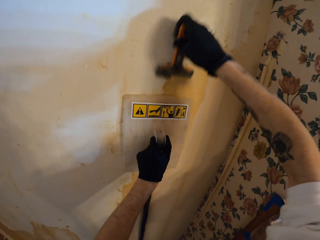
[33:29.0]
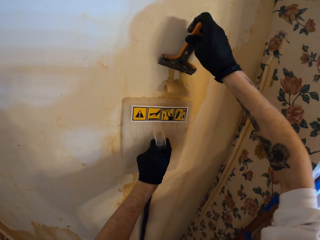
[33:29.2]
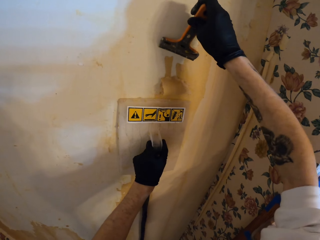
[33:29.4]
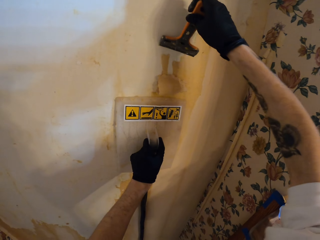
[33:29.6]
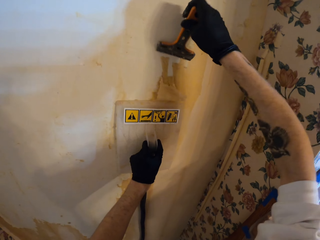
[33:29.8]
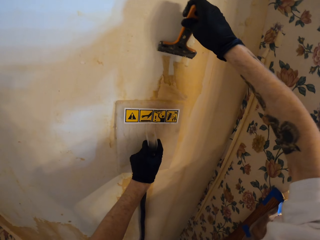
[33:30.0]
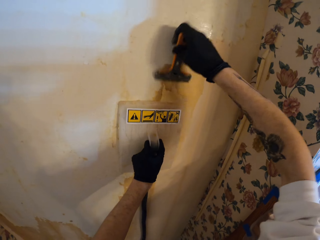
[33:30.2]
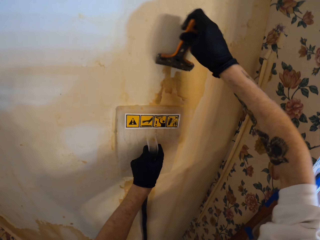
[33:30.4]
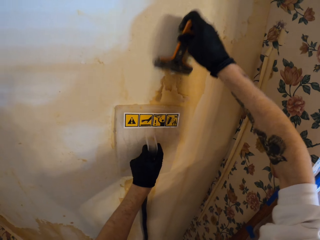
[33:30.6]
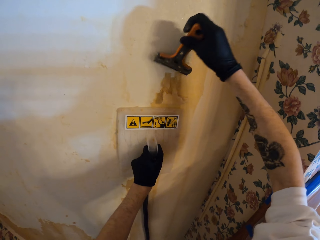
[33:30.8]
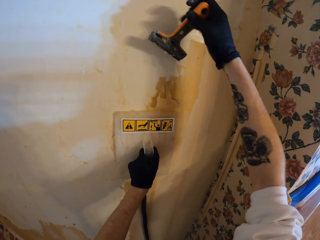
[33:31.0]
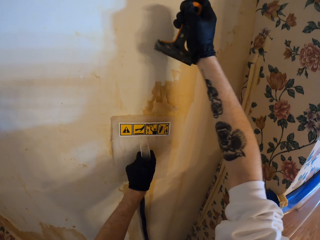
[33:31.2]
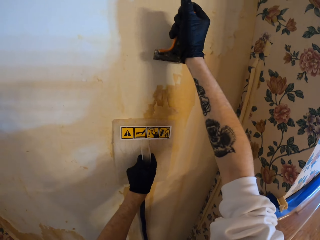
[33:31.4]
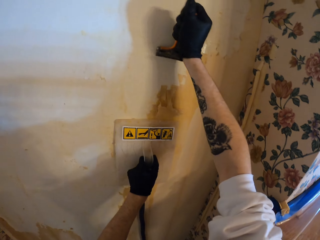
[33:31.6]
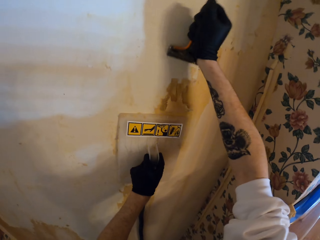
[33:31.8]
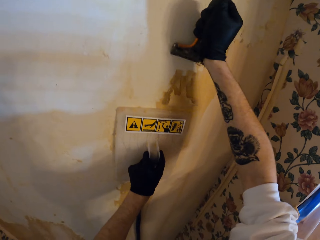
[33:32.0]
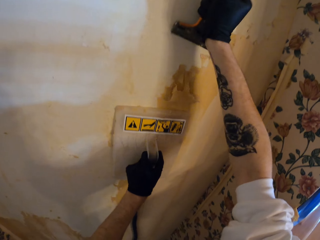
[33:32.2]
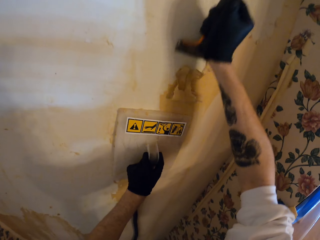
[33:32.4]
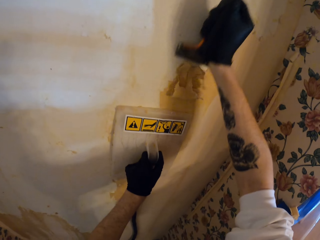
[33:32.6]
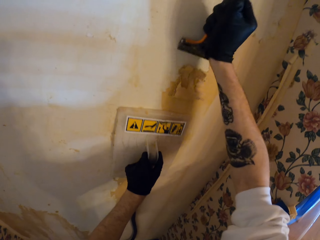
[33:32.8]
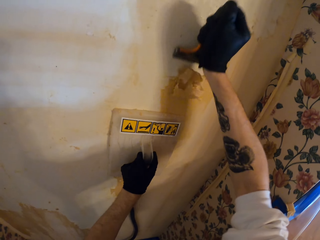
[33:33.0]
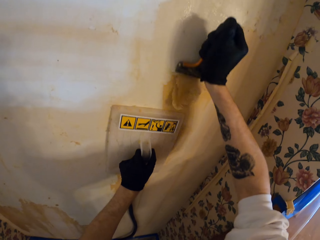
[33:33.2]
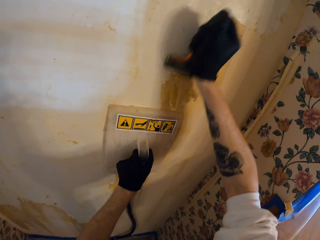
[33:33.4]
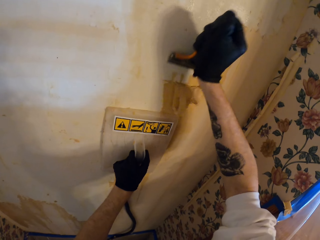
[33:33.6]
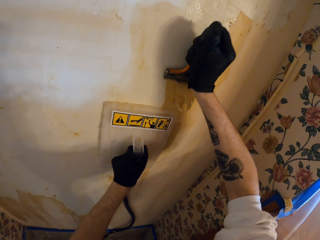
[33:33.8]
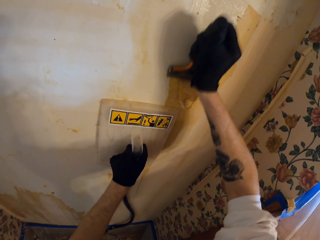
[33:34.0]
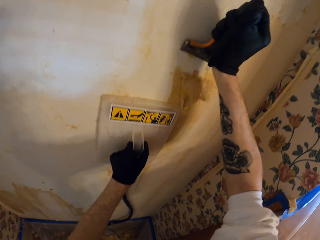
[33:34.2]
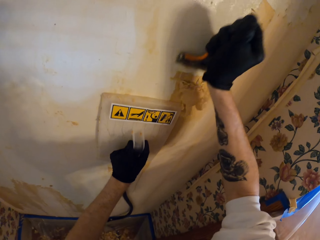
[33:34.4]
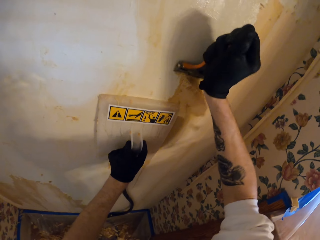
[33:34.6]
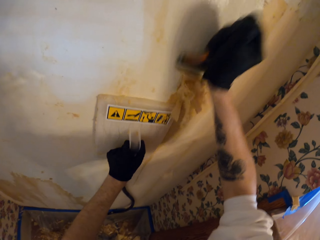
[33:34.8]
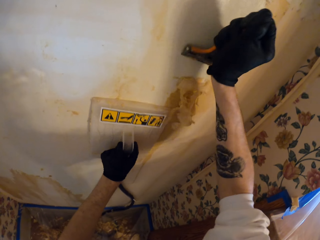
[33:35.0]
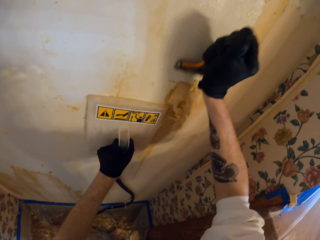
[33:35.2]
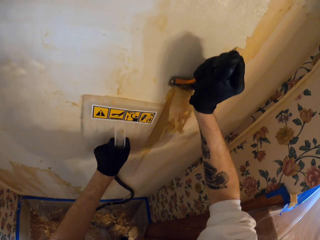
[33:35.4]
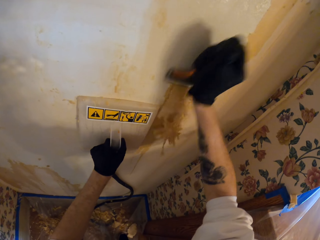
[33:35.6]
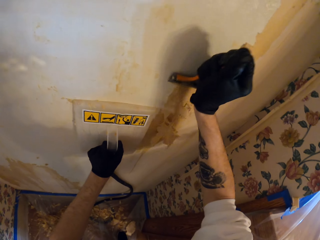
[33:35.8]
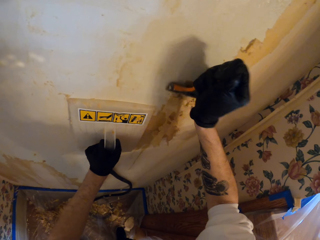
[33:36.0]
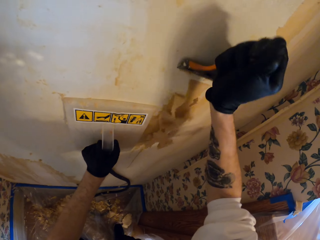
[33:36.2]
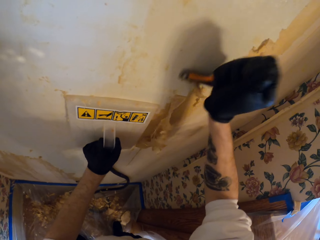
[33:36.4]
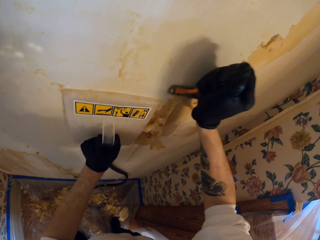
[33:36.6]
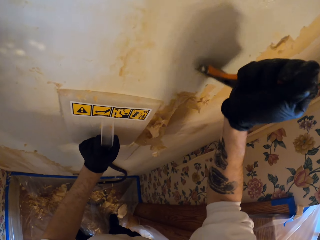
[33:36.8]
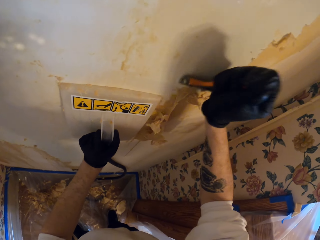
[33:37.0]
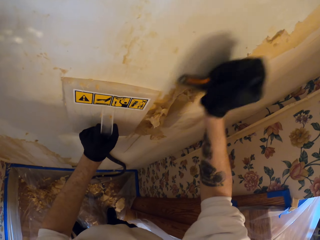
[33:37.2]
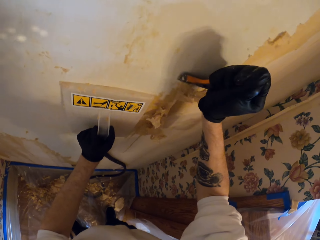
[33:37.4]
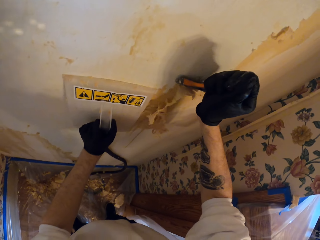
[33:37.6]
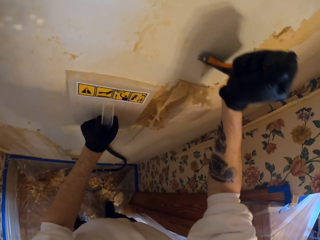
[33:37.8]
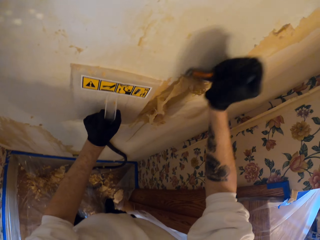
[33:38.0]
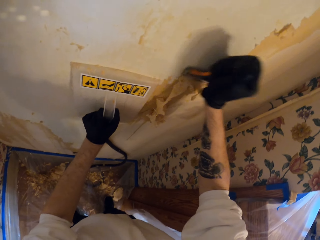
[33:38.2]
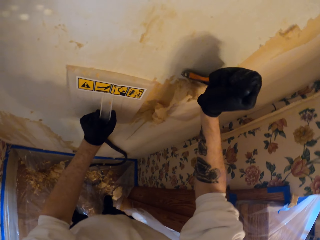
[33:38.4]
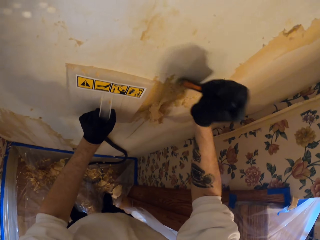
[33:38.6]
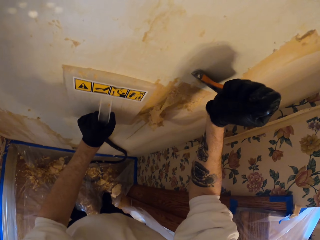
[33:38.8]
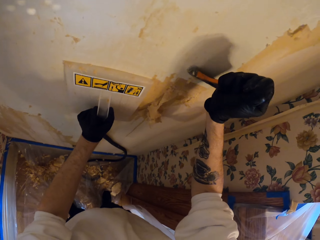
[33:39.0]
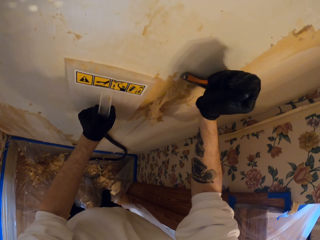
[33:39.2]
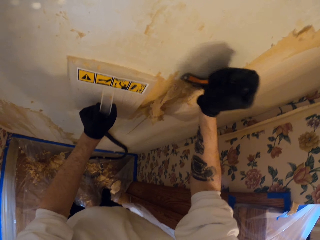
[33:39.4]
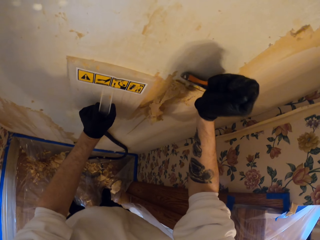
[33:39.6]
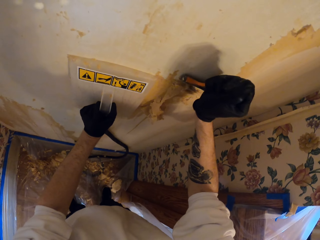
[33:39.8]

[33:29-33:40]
The camera wearer moves the wallpaper steamer on the wall with the left hand. They scrape paint from the wall with the scraping tool.

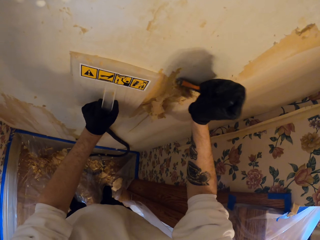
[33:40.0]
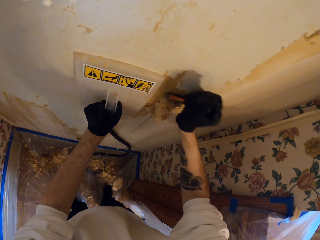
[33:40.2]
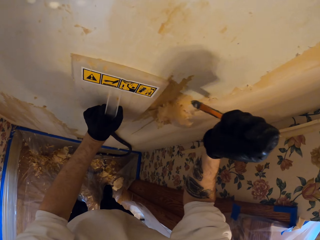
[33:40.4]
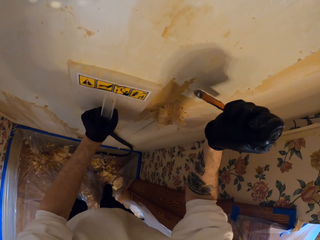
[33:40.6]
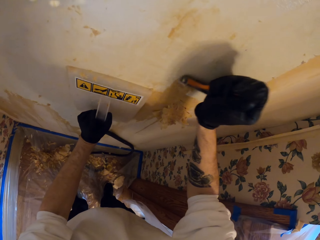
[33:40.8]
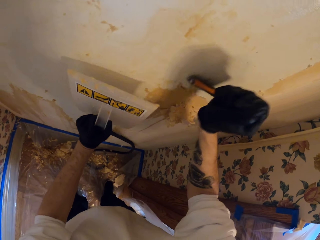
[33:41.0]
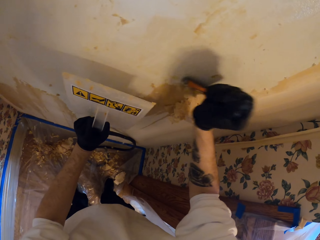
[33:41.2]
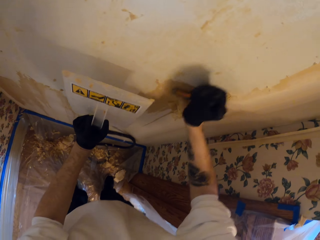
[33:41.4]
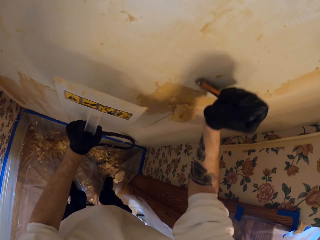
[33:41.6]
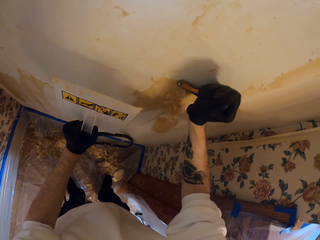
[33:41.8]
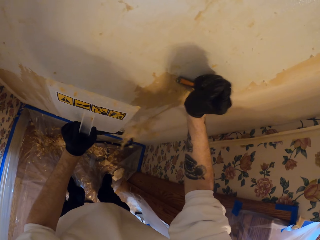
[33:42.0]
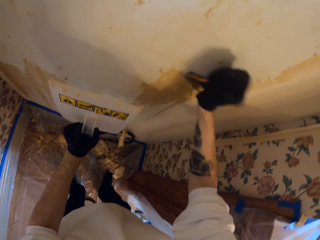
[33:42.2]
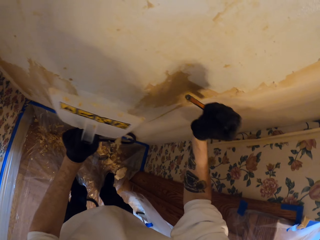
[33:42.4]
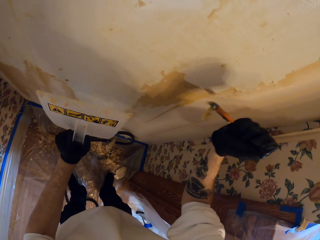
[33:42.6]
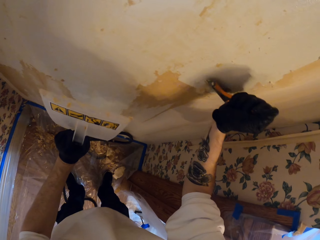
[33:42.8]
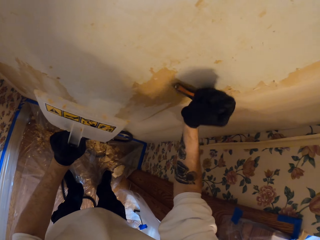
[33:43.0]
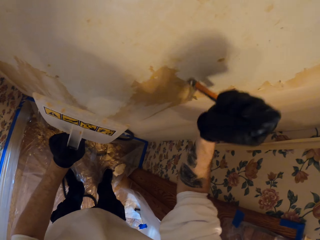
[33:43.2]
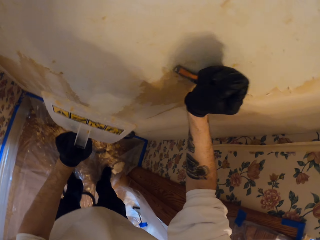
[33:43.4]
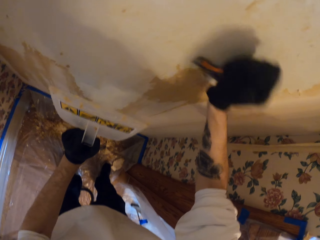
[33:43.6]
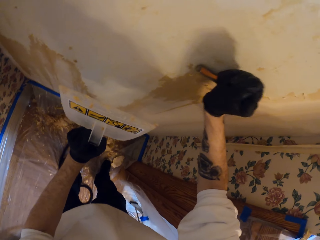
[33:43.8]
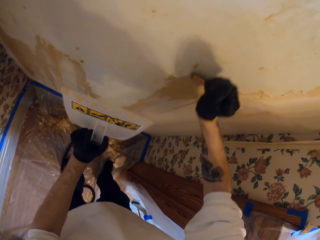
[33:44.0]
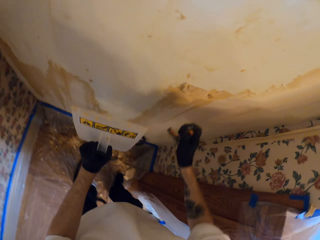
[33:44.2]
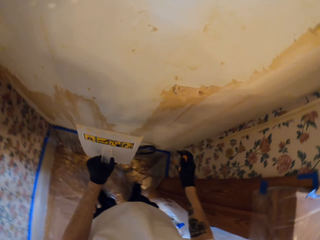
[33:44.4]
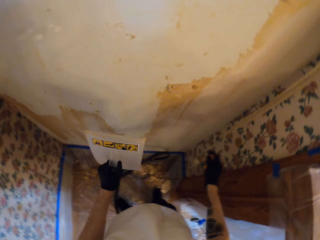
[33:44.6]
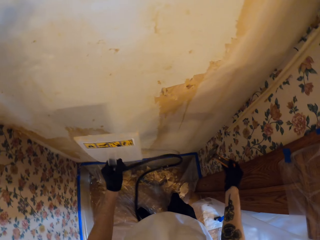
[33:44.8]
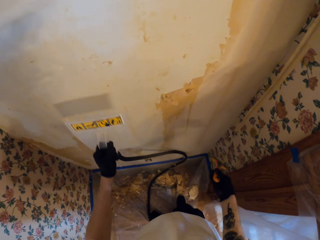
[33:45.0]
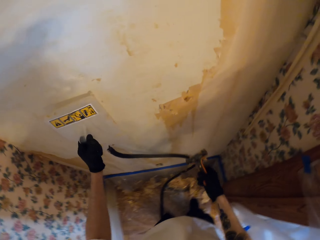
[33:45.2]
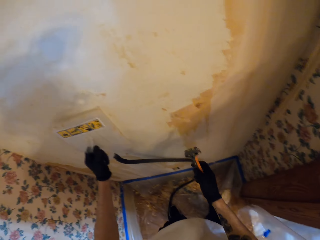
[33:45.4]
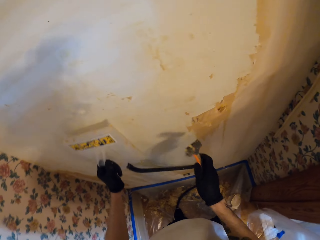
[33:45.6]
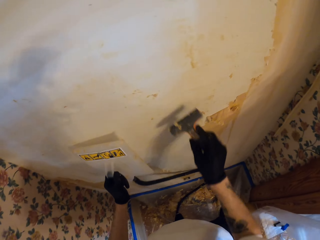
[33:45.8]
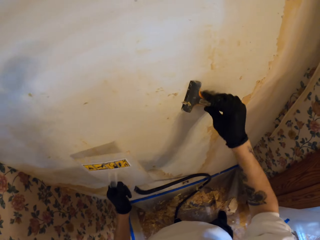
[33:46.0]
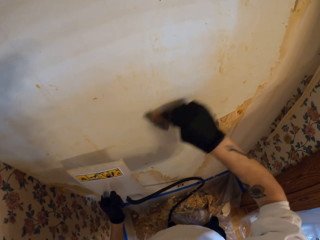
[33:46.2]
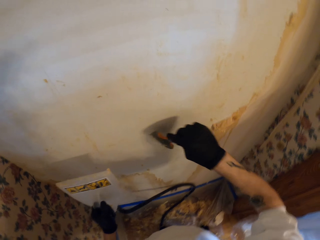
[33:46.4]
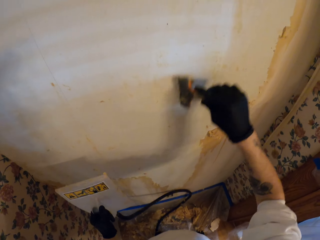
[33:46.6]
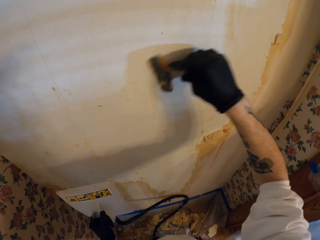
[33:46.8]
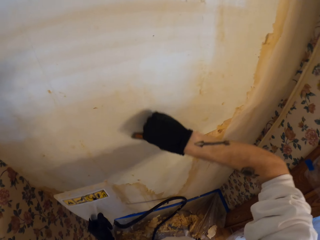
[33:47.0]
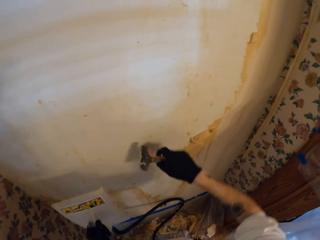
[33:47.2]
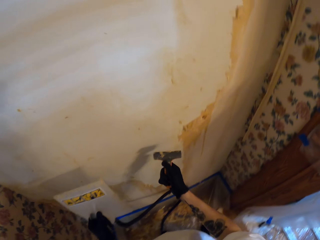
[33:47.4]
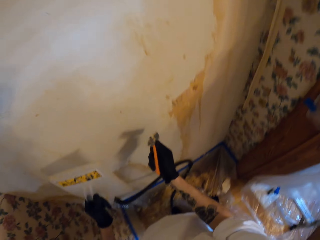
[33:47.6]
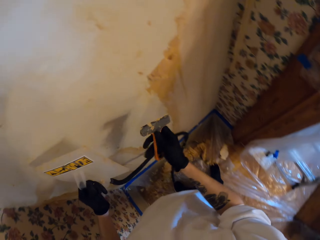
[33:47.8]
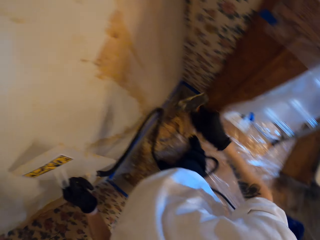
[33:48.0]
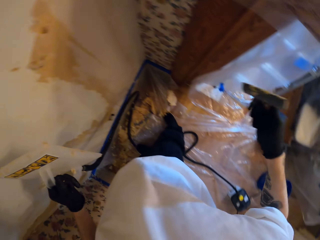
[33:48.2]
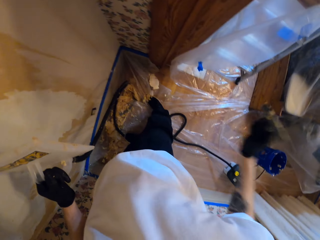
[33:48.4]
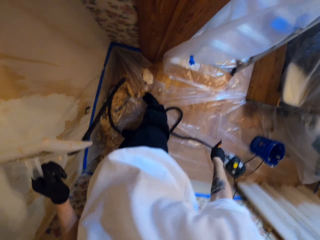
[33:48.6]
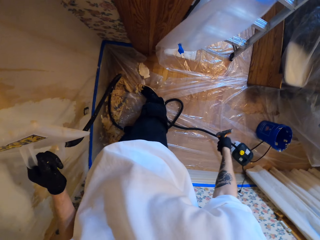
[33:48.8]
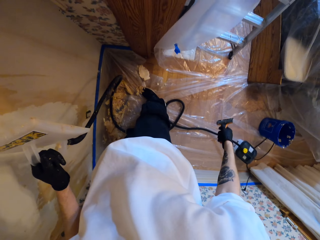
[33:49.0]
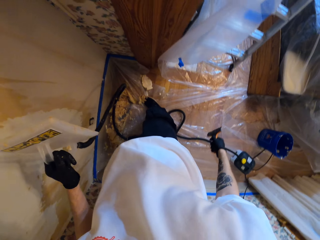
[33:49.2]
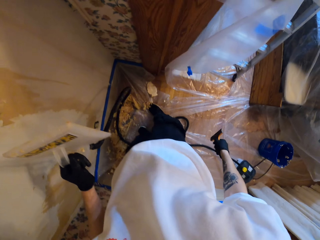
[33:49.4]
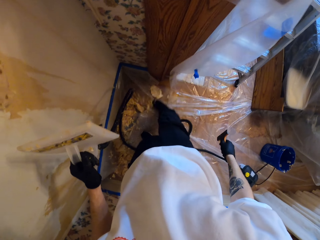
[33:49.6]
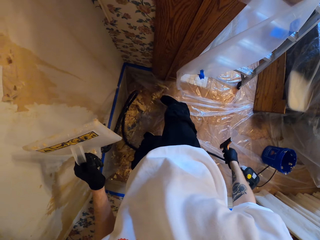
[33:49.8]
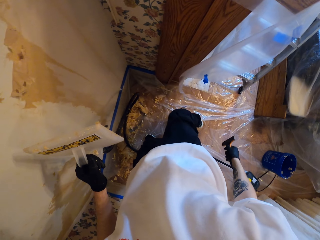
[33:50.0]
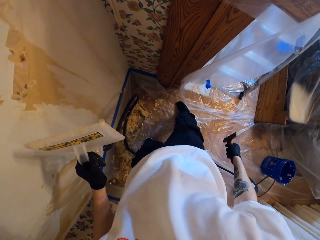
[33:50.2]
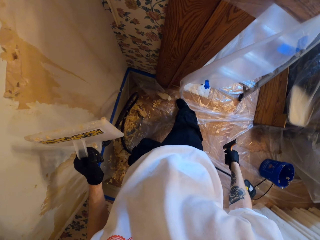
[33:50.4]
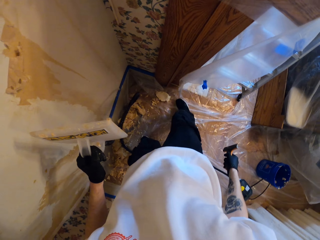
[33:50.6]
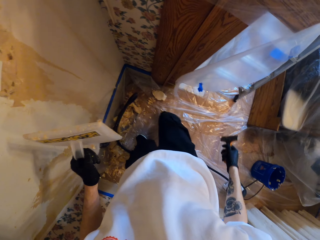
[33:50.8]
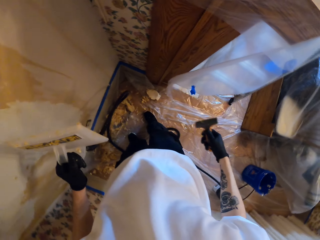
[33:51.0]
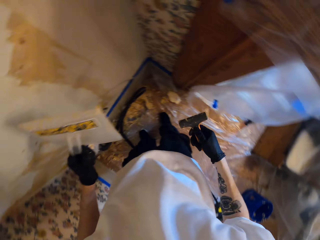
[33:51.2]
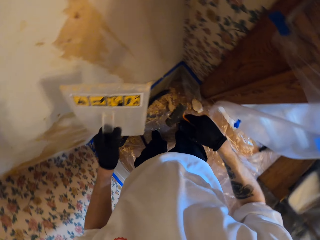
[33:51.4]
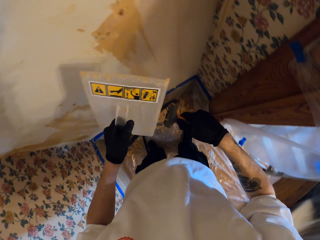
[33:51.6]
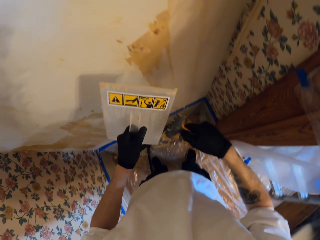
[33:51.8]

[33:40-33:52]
The camera wearer removes the wallpaper steamer from the wall. He scrapes paint on the wall with the scraping tool. He stops scraping the wall. He puts the wallpaper steamer on the wall. He scrapes paint on the wall with the scraping tool. He shakes the scraping tool with the left hand. He adjusts the plastic paper on the floor with his leg. He moves the right foot.
